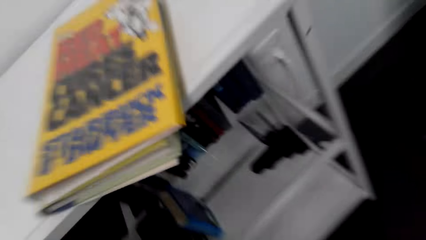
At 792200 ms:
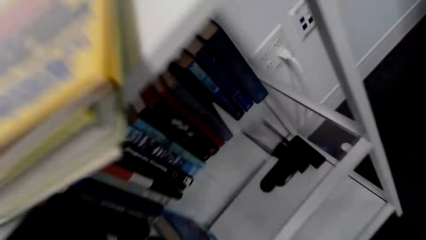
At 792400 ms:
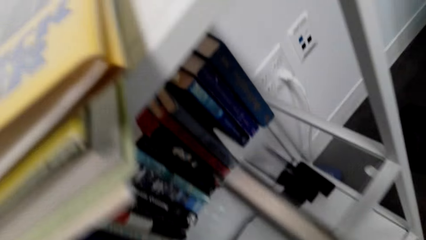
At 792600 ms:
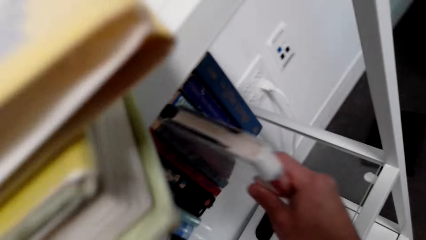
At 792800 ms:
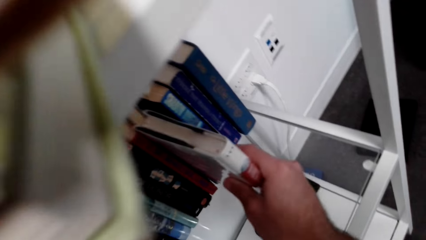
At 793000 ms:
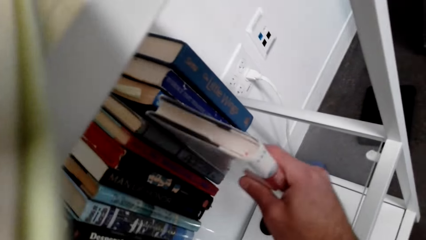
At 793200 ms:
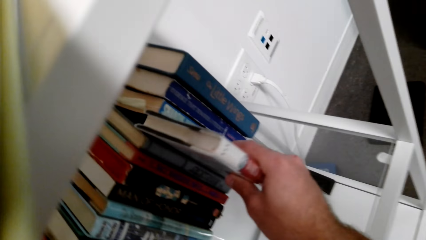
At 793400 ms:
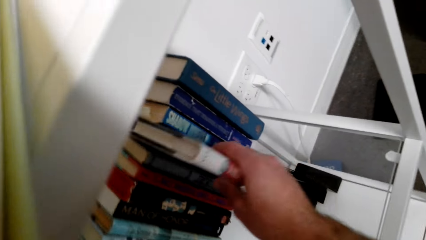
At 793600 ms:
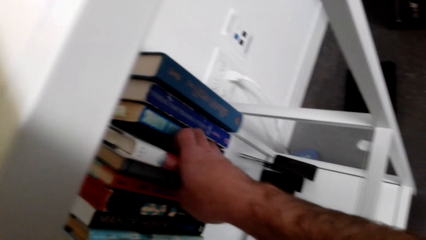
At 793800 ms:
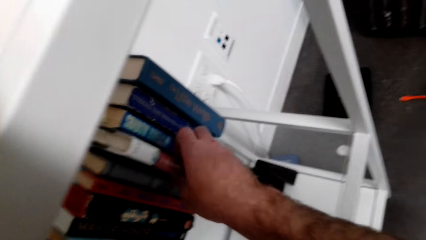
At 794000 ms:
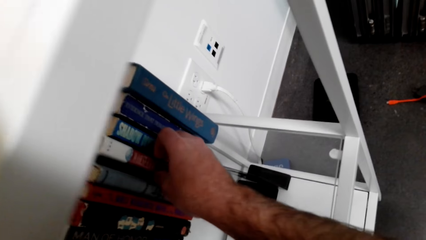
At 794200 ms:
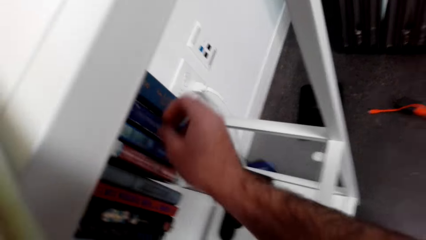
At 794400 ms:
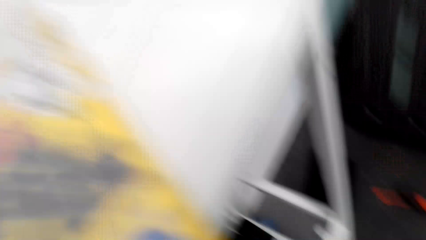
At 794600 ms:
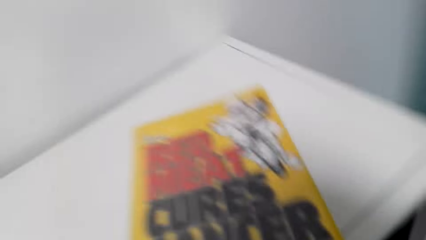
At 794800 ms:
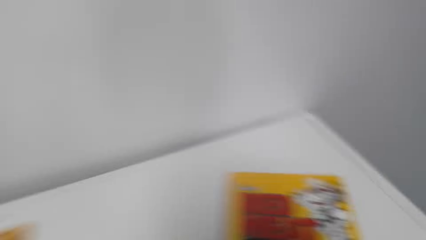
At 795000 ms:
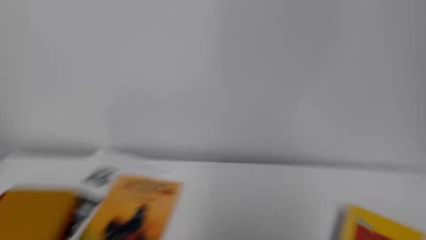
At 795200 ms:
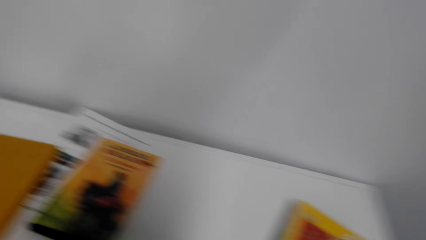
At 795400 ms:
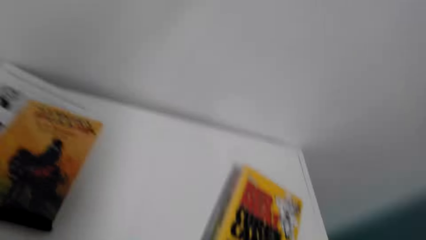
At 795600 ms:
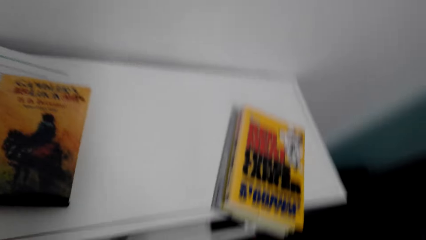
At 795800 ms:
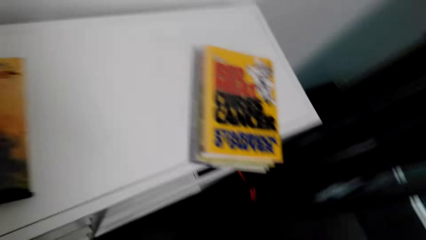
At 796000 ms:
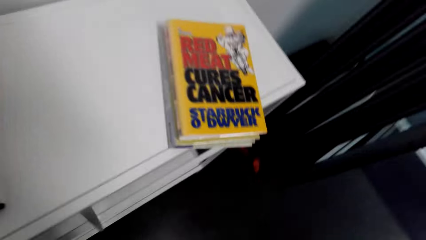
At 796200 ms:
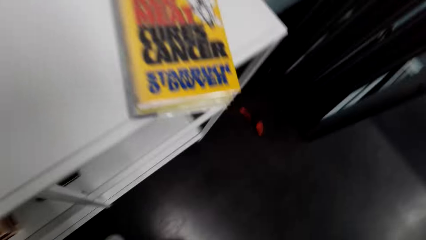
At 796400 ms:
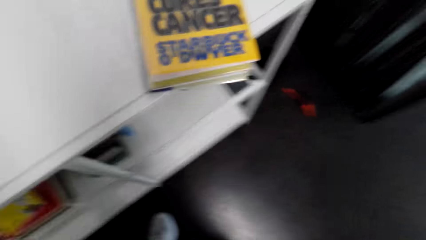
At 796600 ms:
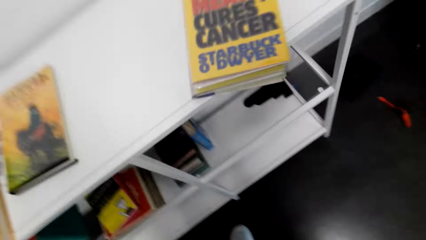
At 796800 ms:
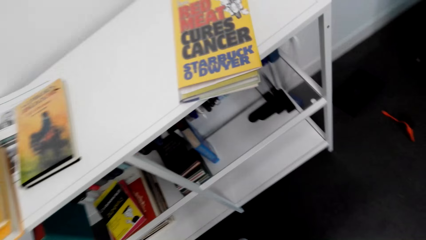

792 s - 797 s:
The camera wearer sorts the book on the shelf. They put the book back on the shelf.

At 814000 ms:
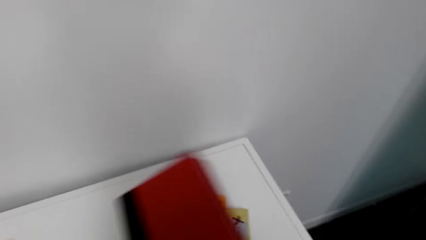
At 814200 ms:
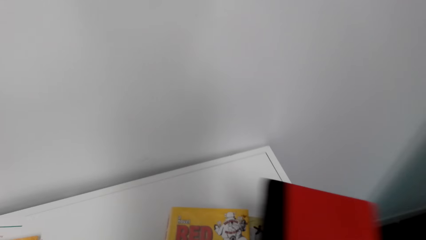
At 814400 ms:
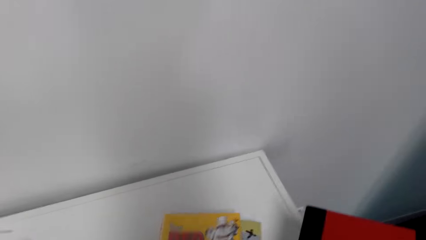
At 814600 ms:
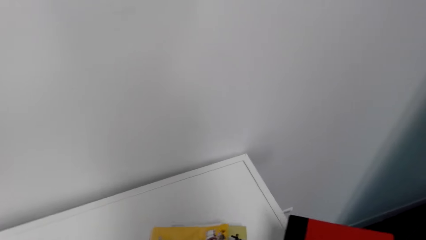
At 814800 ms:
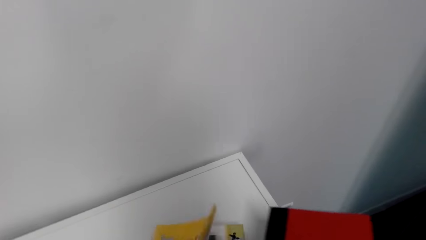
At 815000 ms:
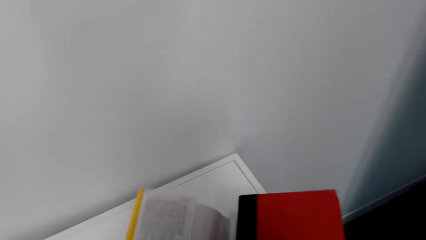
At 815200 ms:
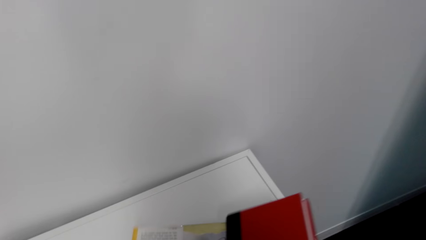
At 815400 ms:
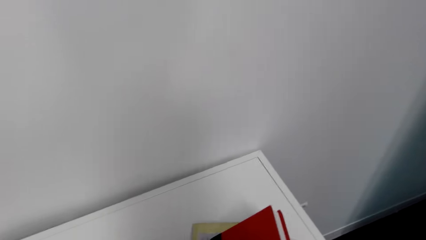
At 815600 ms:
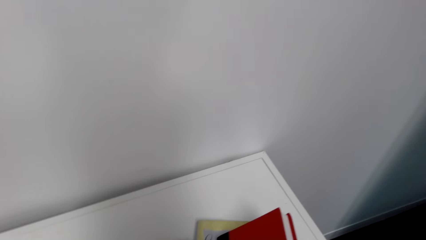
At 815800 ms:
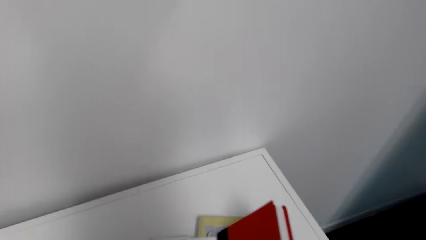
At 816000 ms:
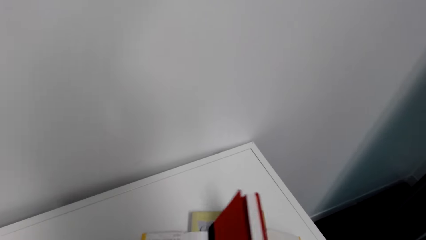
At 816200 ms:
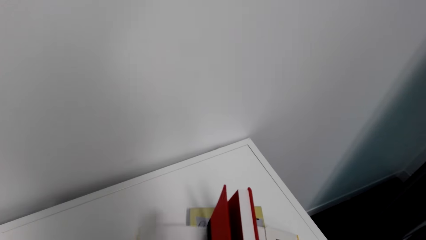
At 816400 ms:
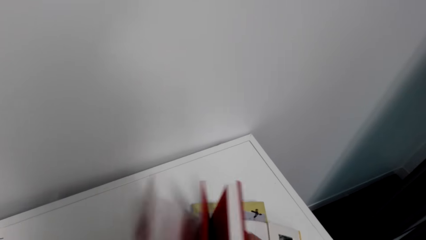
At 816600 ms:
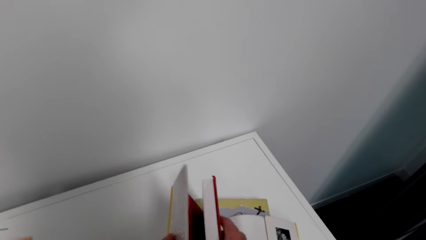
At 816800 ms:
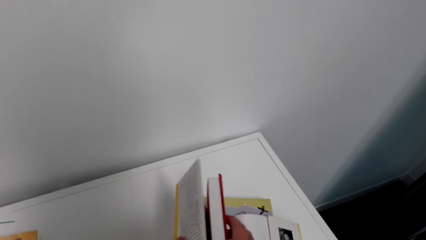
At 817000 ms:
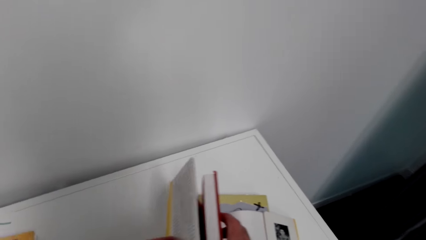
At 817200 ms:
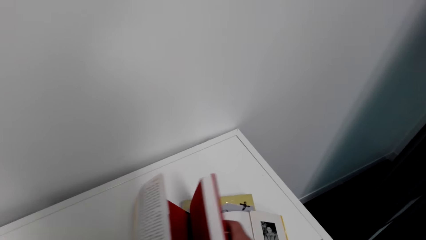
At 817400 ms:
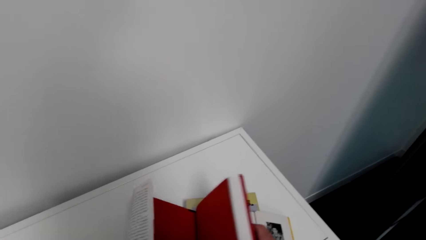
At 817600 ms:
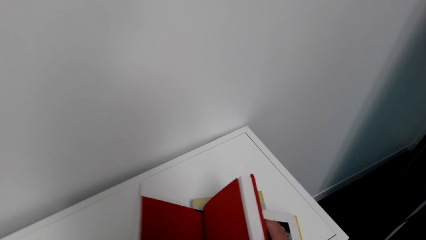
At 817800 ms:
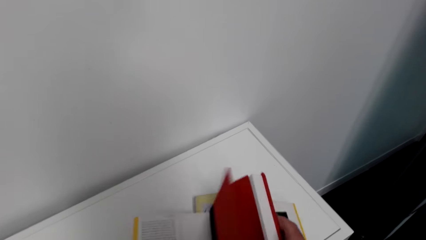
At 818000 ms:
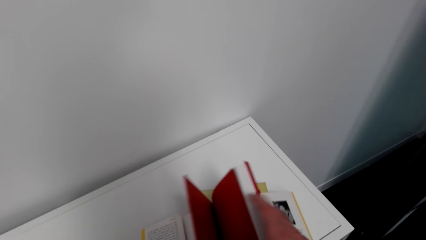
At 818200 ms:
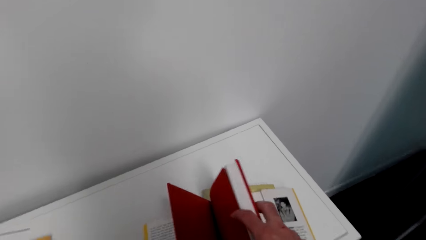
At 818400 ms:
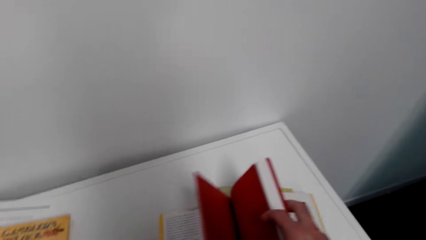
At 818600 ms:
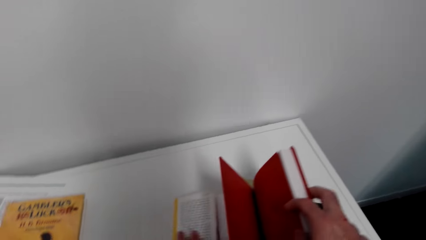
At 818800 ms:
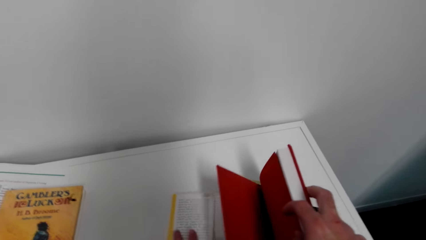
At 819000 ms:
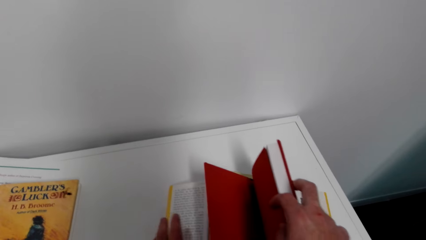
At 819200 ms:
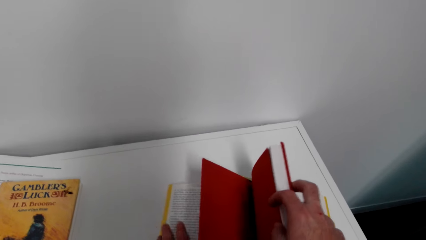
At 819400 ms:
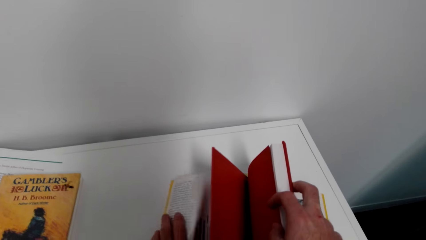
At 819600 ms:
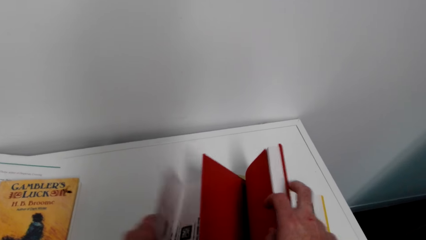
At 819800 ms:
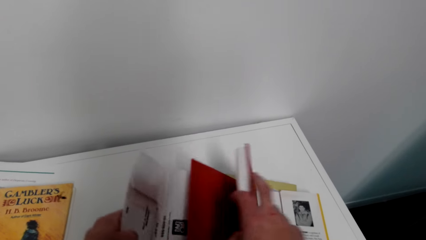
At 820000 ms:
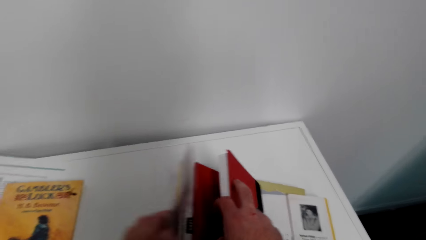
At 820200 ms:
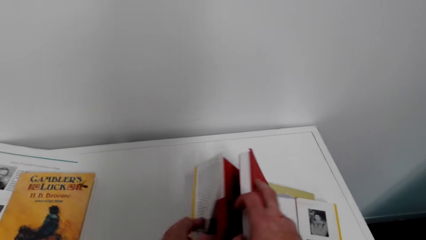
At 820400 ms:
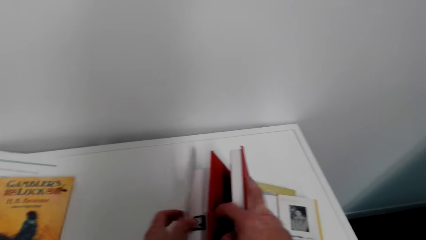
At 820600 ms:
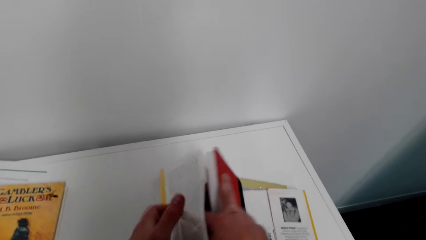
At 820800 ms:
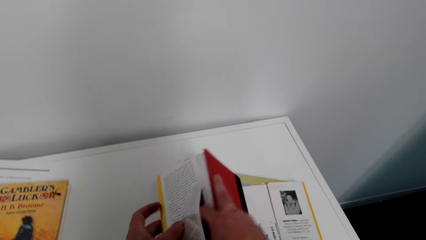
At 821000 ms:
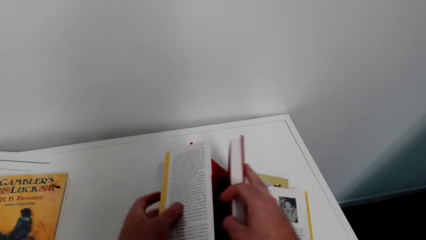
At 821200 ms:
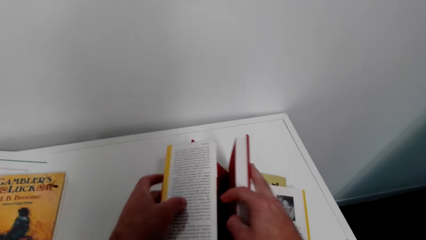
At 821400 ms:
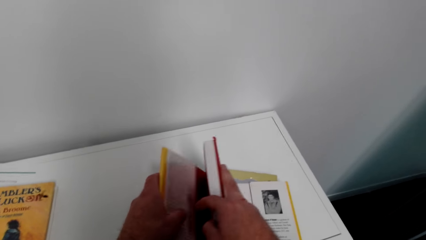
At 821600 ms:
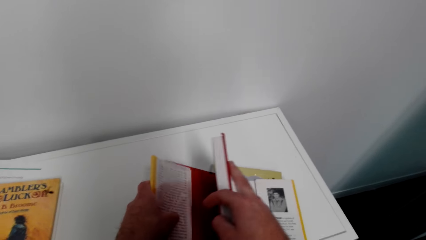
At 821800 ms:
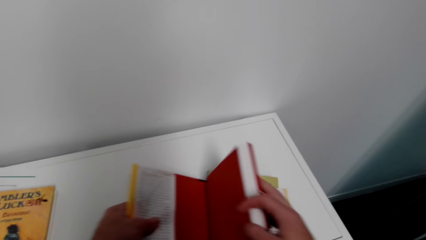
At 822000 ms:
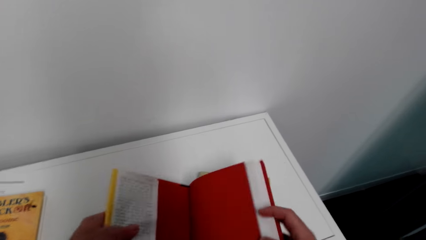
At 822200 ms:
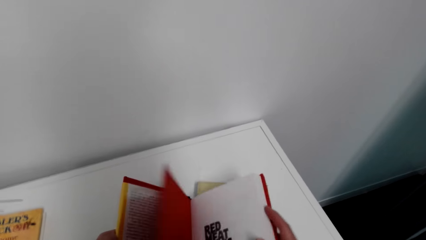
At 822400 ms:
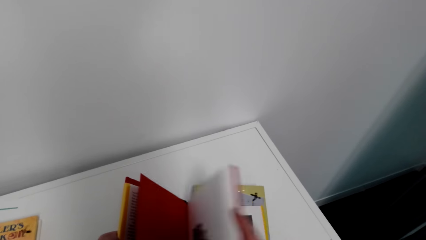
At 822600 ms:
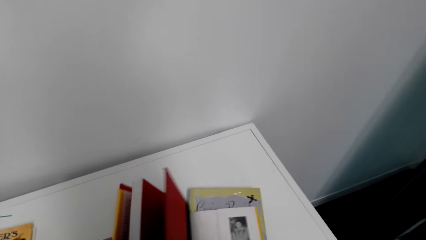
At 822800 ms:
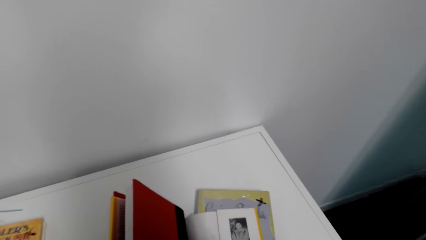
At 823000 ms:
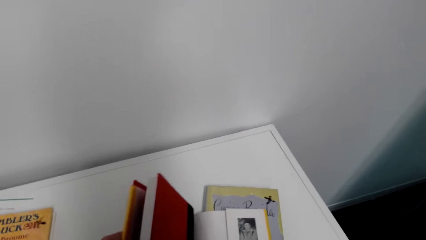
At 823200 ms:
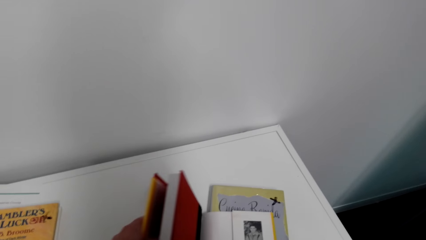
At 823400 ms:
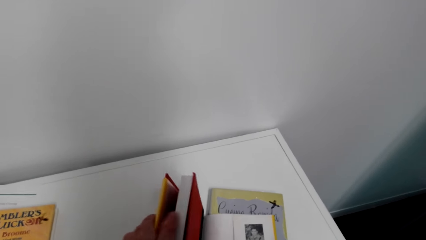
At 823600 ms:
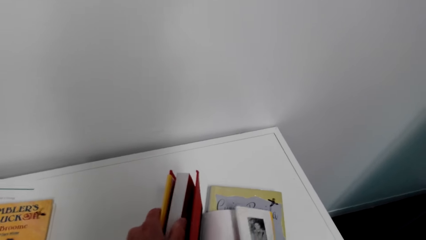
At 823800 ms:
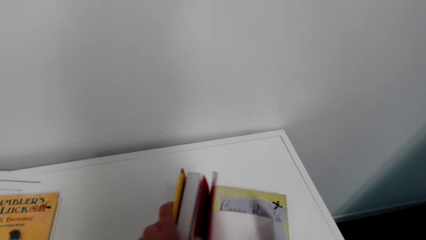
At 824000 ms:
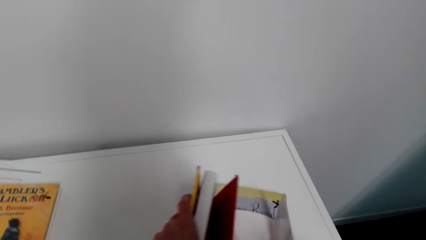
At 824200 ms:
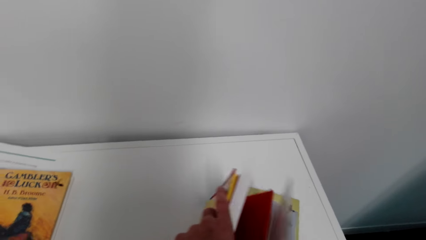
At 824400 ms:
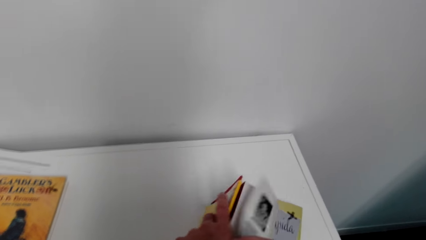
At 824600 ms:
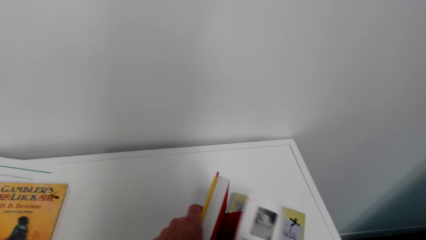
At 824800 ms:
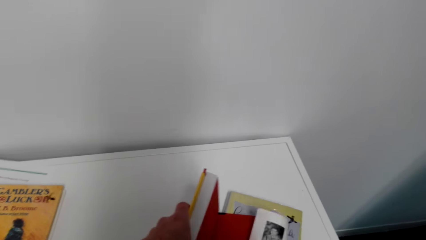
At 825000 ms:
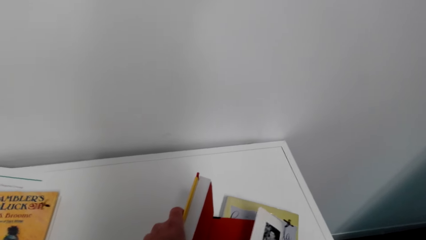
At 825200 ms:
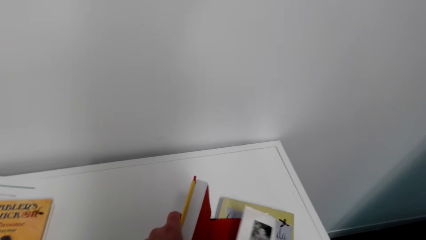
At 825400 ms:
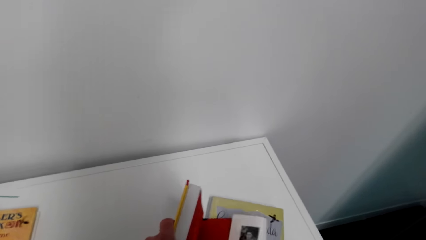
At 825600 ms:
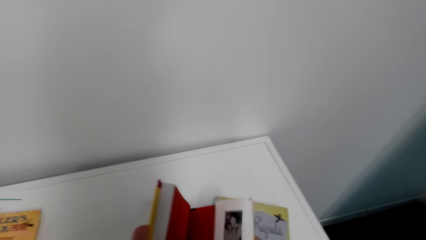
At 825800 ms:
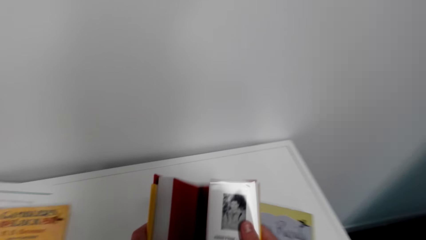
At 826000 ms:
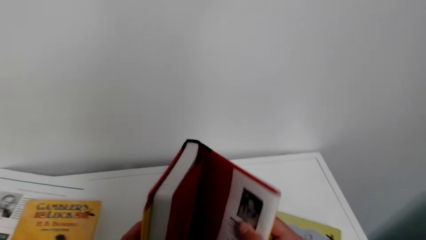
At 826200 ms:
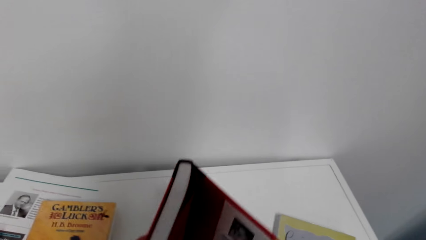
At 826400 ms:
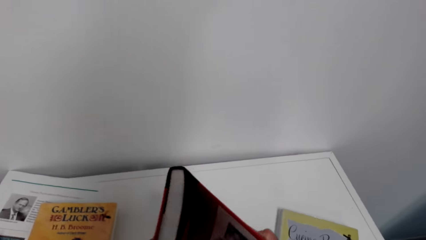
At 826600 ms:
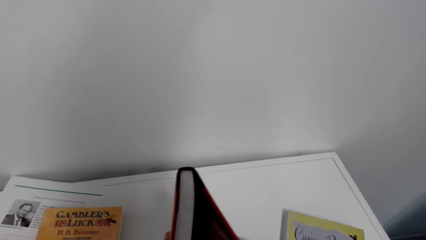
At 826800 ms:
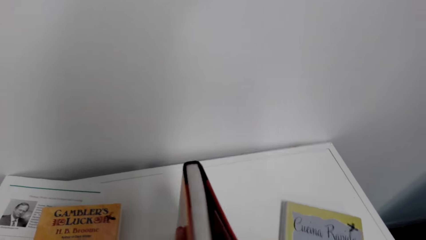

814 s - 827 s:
The camera wearer puts a cover on the book. They flip pages of the book.
